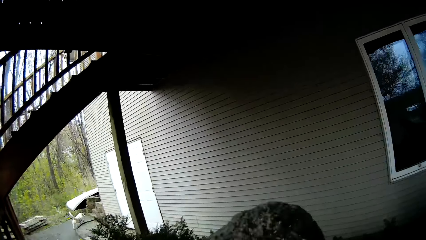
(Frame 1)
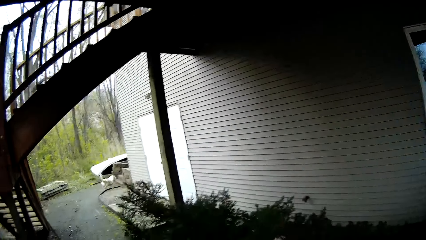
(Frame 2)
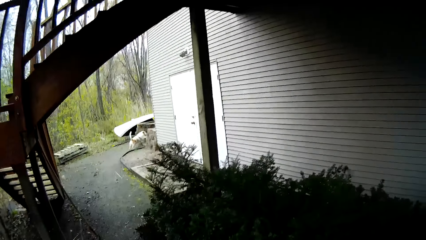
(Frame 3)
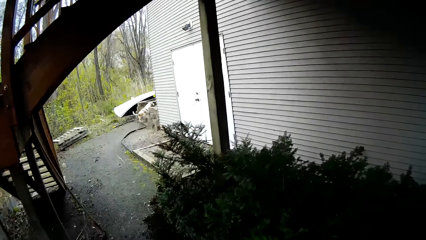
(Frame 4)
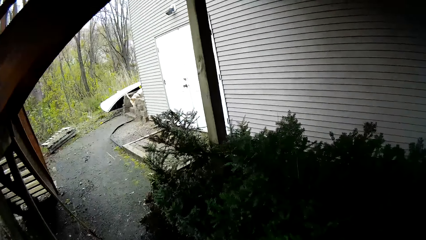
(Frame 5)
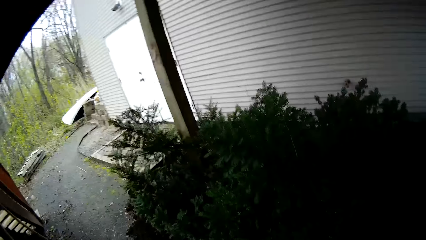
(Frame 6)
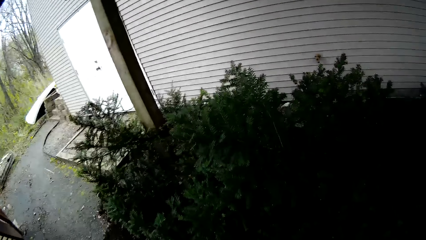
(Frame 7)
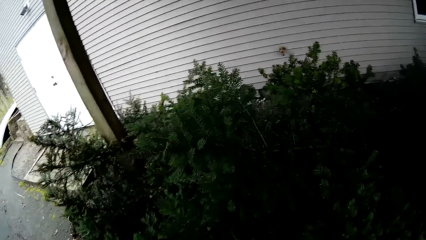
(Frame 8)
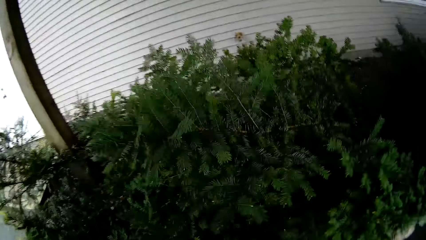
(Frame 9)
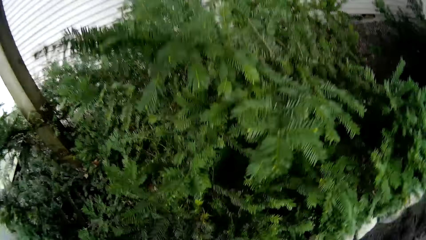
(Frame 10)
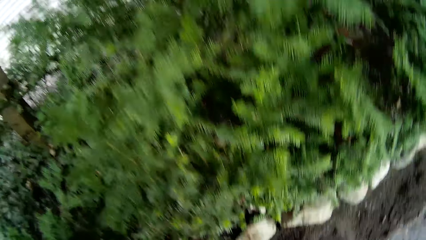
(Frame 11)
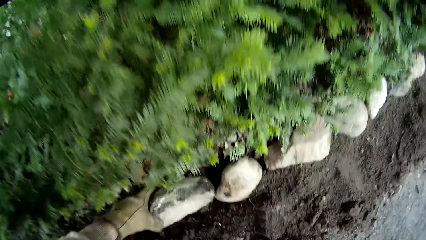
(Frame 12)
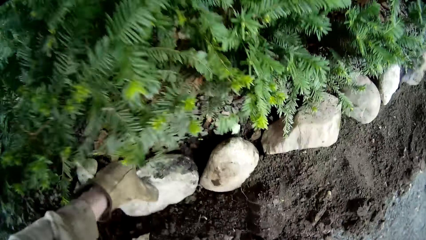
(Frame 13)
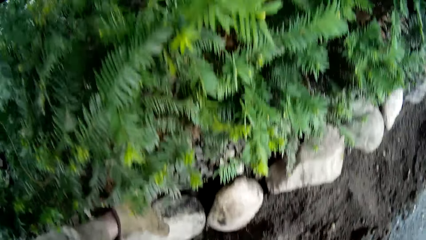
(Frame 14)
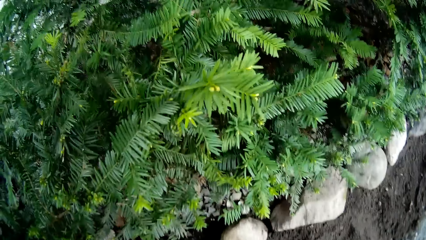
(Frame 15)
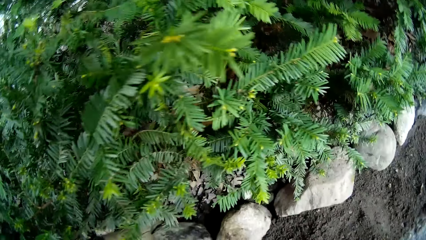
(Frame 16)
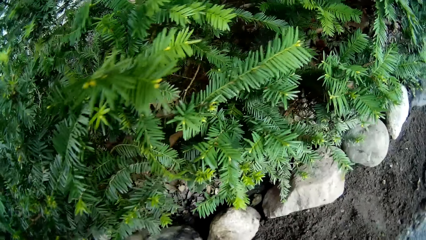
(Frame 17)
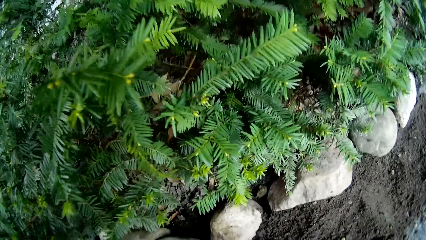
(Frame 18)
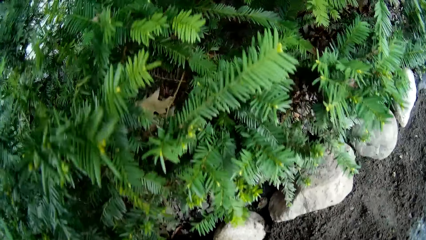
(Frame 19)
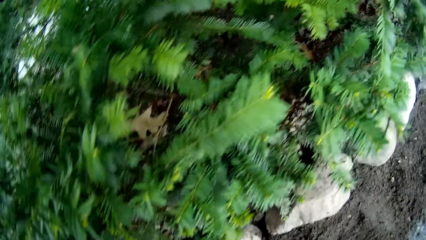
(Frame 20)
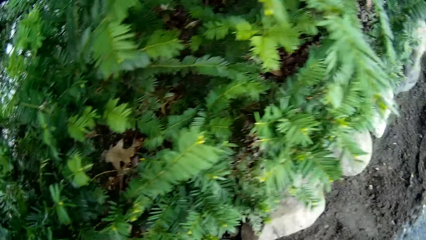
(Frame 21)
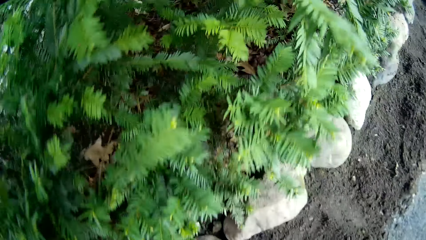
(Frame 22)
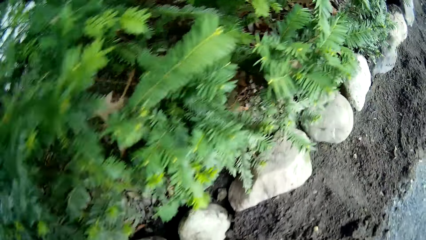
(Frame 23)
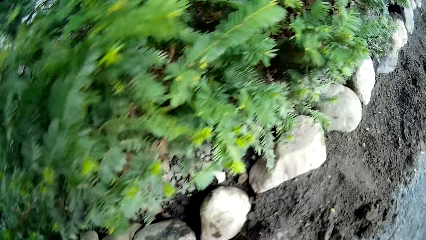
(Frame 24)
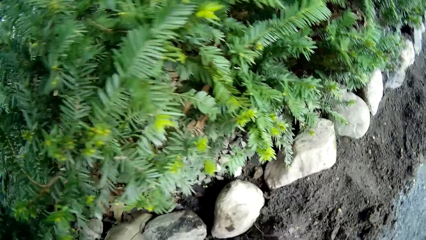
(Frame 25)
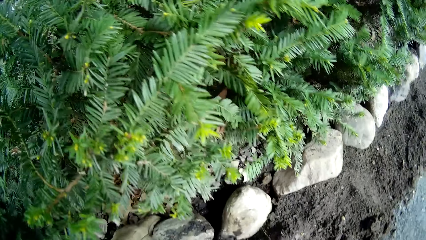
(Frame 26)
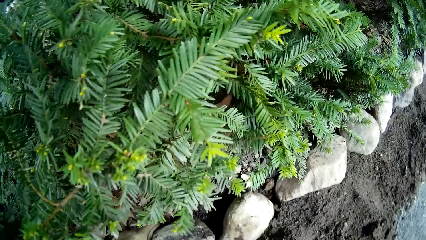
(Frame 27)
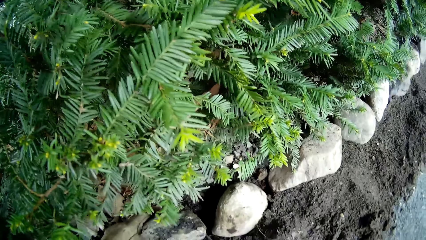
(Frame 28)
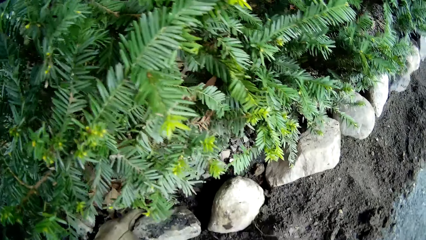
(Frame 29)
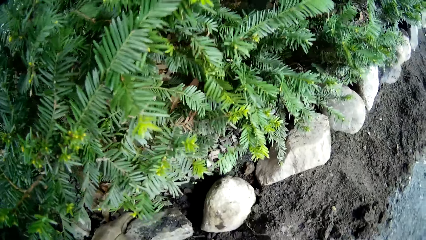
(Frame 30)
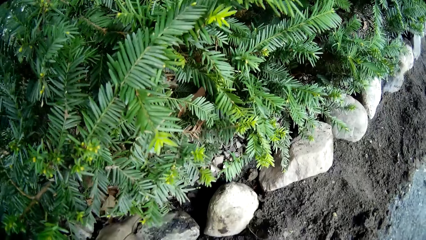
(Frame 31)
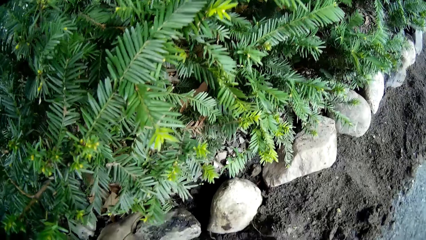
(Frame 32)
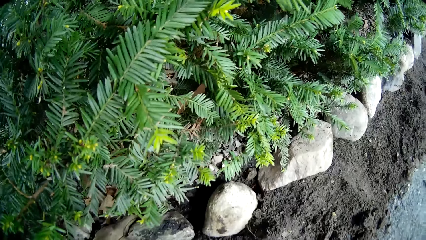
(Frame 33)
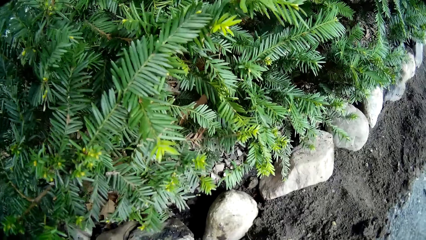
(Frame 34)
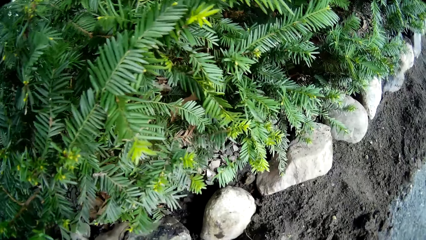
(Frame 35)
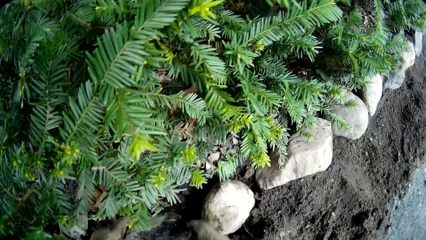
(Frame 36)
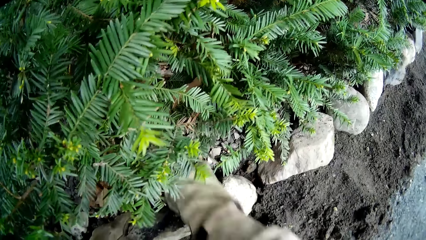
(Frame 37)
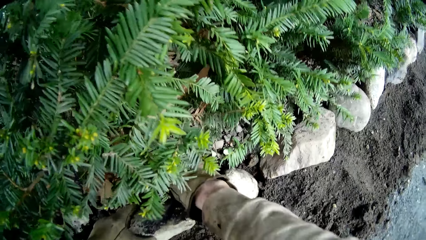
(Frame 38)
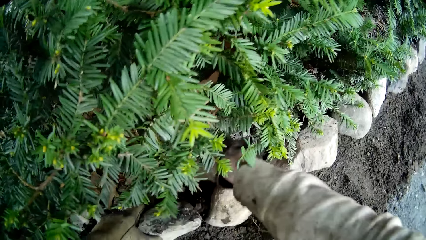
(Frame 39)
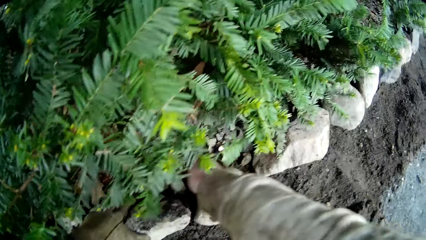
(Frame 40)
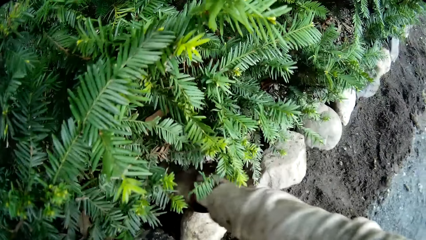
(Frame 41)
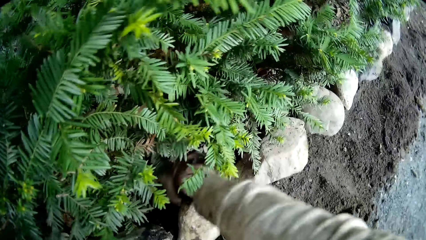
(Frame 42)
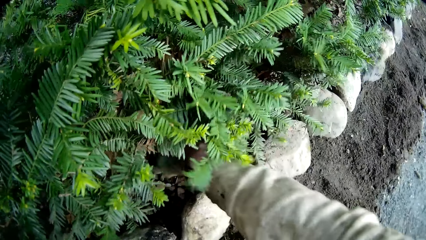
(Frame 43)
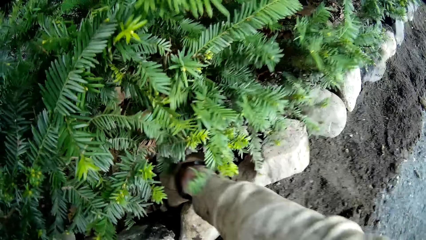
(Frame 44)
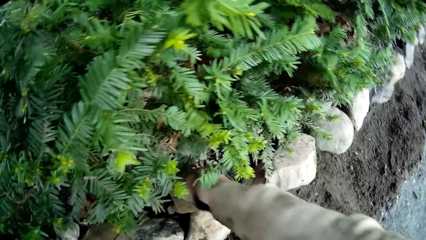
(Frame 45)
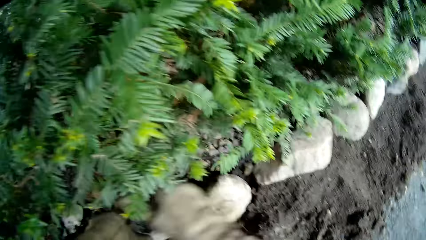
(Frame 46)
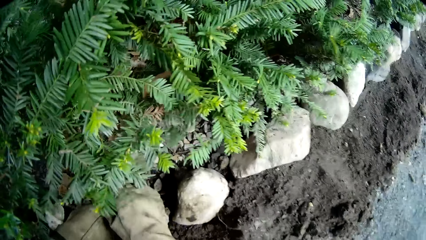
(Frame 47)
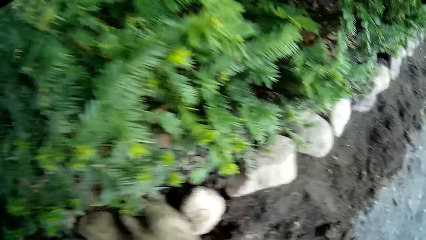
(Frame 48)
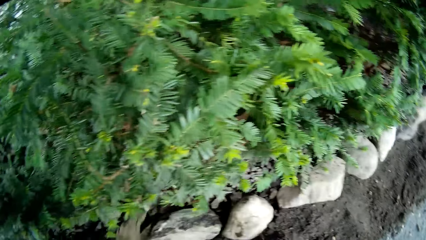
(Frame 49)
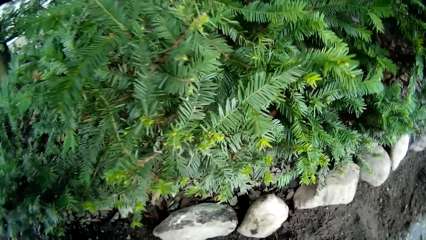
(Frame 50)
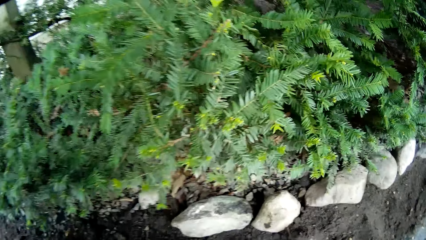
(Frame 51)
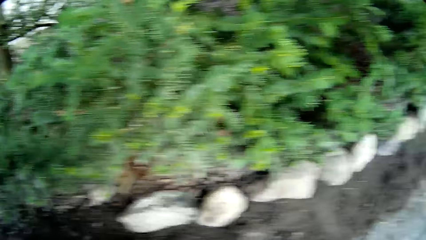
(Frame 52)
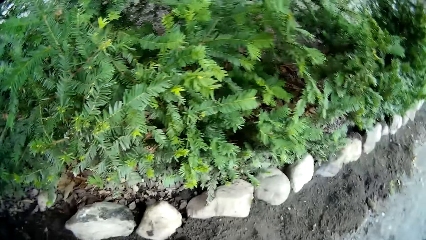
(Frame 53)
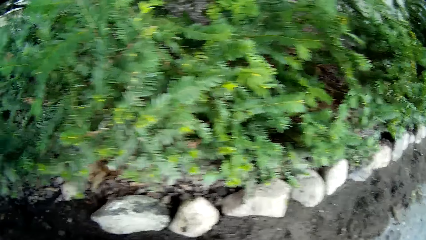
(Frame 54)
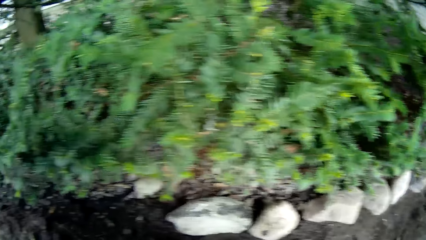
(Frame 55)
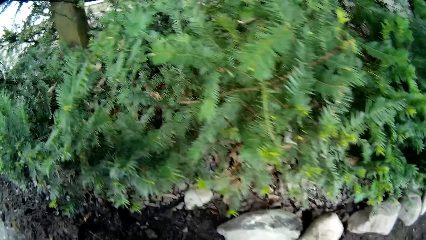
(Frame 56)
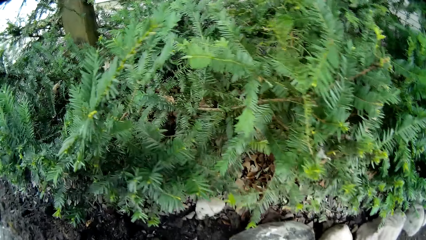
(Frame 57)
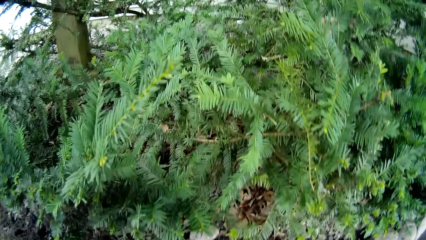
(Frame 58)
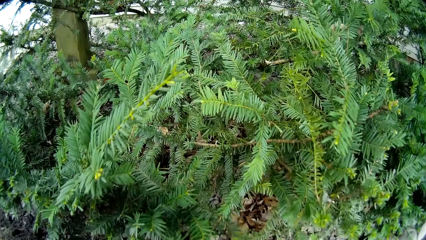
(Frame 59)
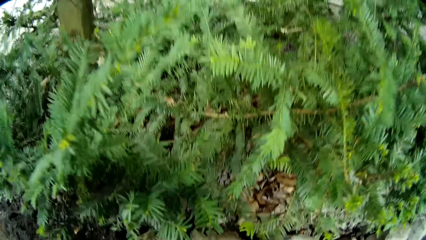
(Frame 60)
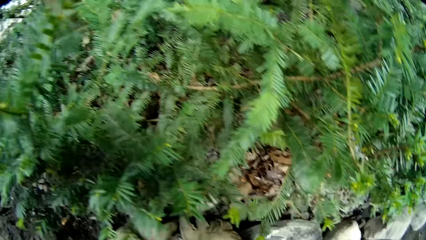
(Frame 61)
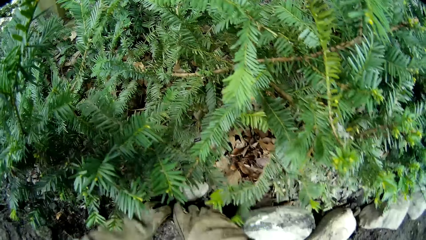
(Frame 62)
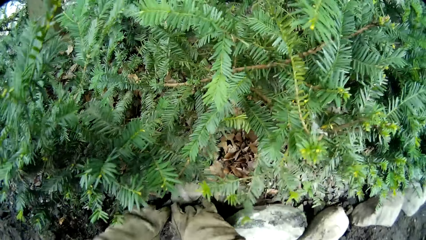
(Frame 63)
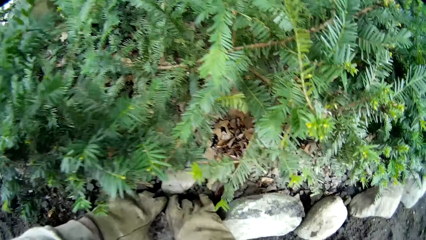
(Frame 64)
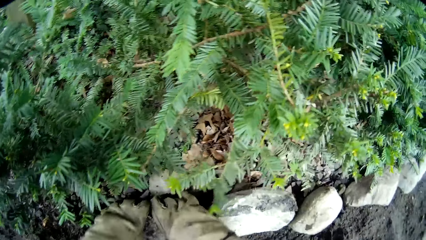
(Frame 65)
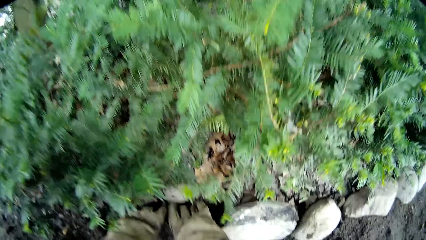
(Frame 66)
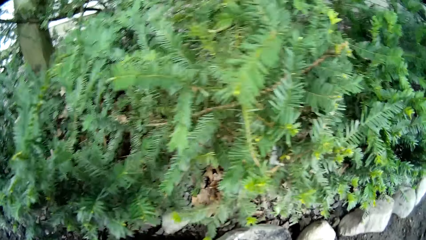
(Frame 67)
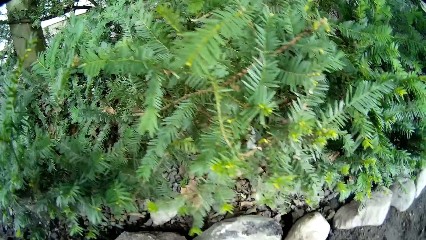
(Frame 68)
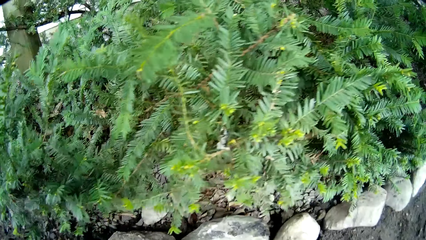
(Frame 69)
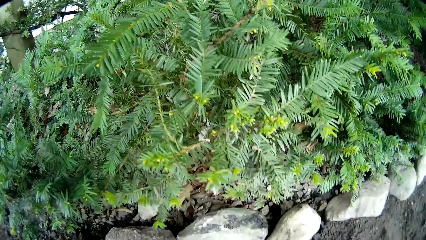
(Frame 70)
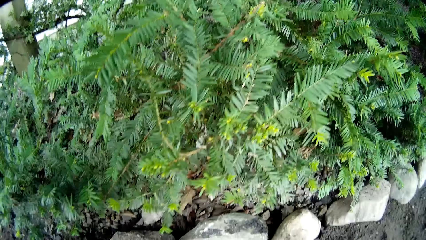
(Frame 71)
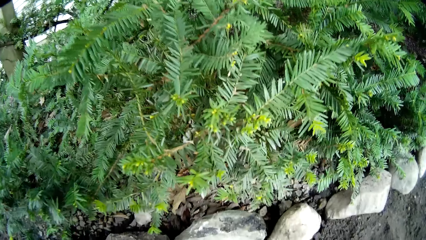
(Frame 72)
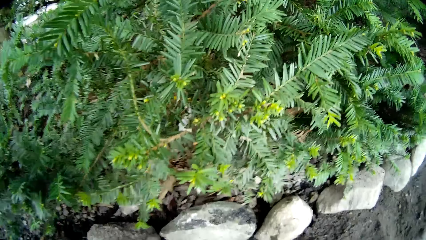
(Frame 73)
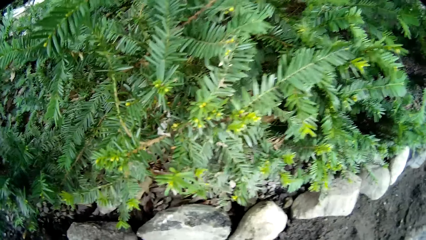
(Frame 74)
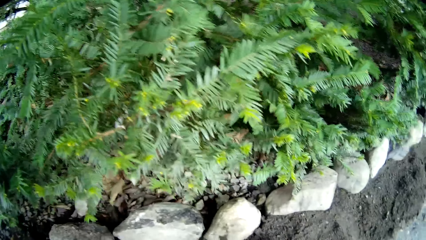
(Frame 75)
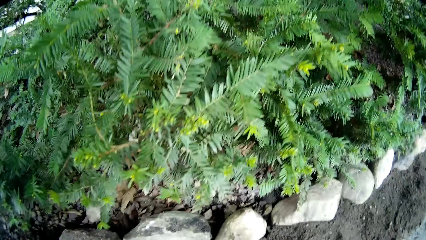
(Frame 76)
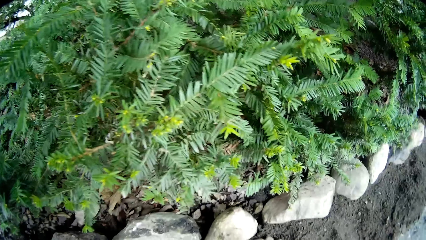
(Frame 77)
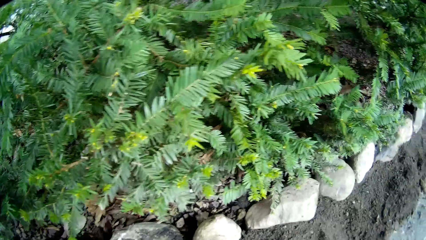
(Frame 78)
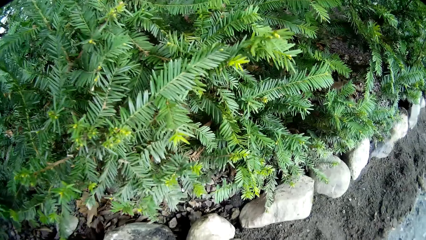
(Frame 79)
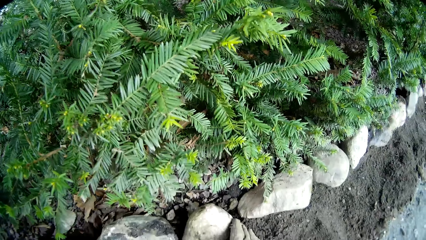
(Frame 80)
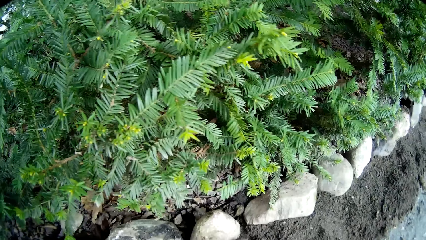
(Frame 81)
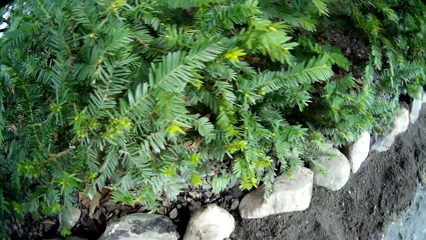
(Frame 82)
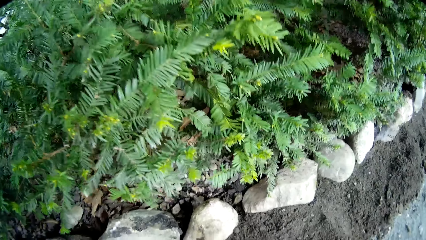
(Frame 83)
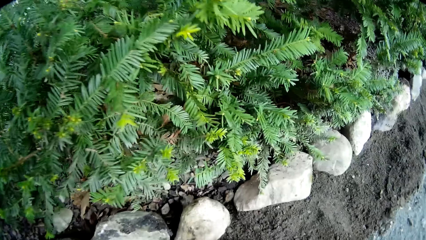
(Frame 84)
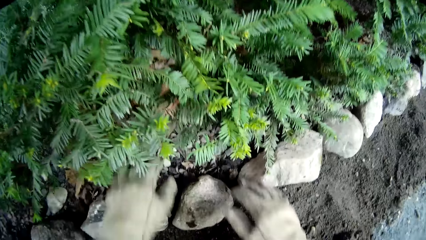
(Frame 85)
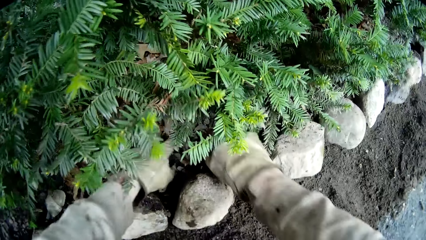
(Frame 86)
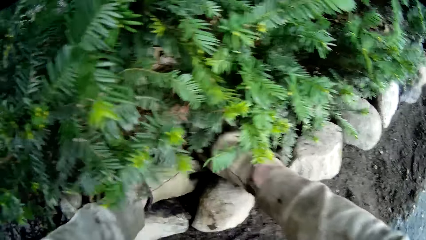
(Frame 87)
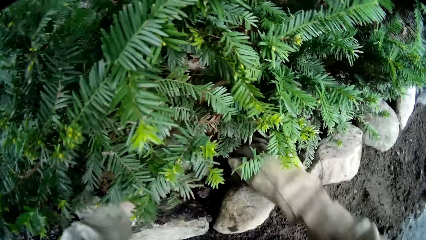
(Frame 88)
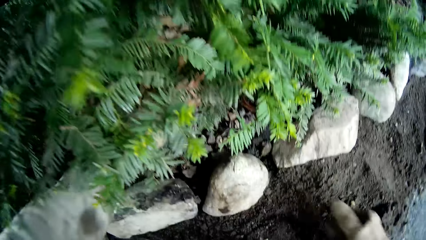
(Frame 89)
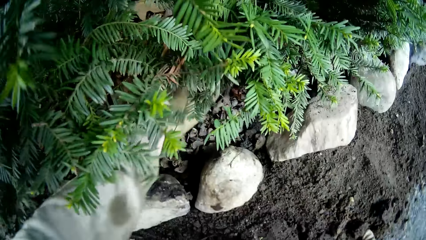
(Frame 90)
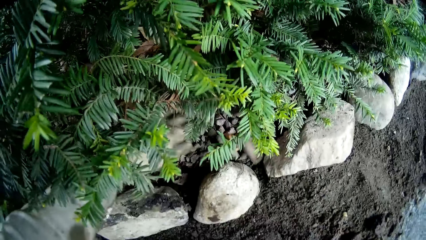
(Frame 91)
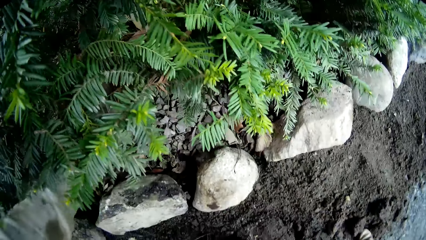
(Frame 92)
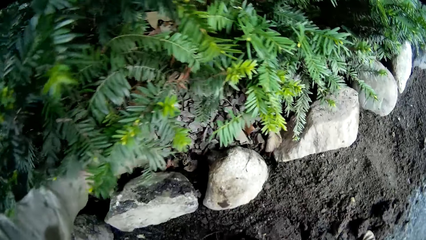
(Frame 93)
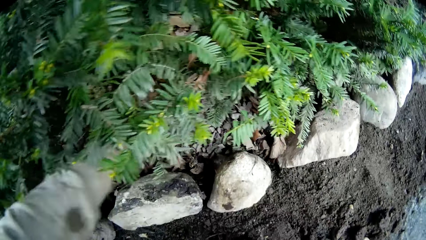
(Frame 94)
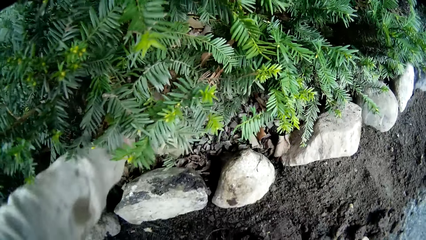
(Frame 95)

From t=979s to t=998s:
The camera wearer drops the rock on the floor along the flowers with his left hand. He adjusts the rock on the floor with his left hand. He adjusts a portion of soil with his right hand. He heaps soil on the stone. He presses the rock on the floor with both hands. He drops the rock on the floor with his two hands. He adjusts the rock on the floor with both hands. He adjusts a portion of soil with his right hand. He adjusts a portion of soil with both hands.
